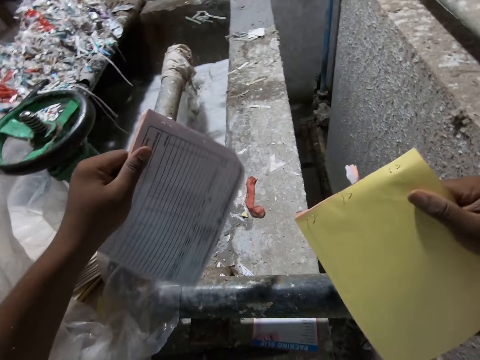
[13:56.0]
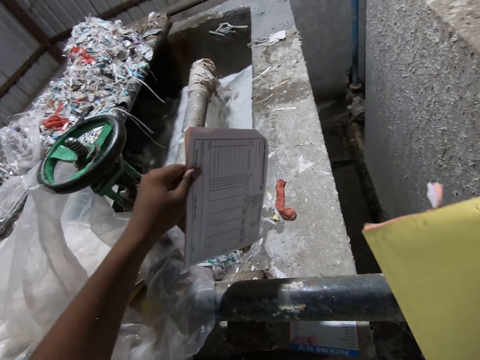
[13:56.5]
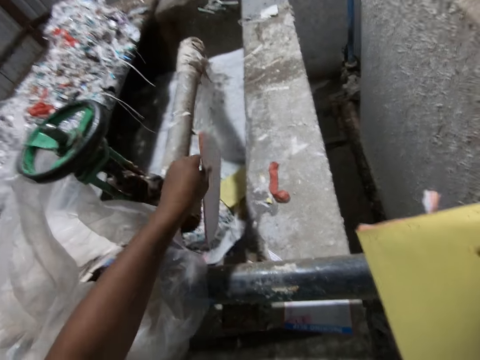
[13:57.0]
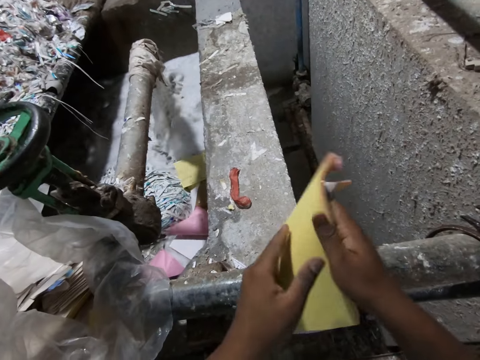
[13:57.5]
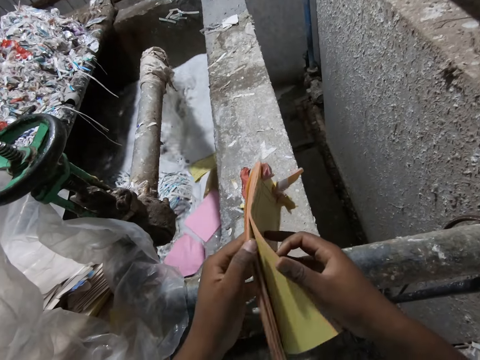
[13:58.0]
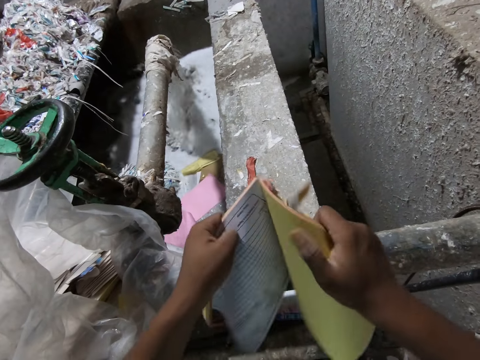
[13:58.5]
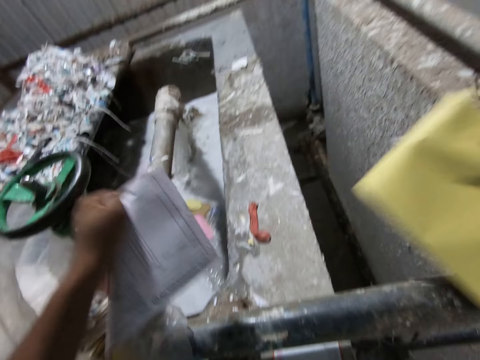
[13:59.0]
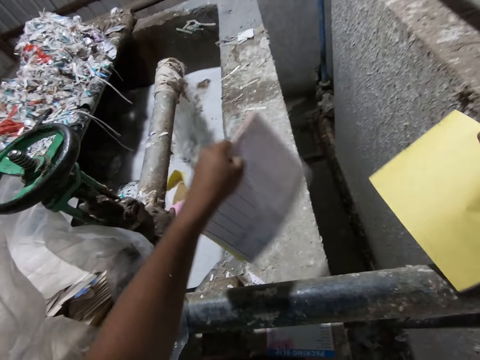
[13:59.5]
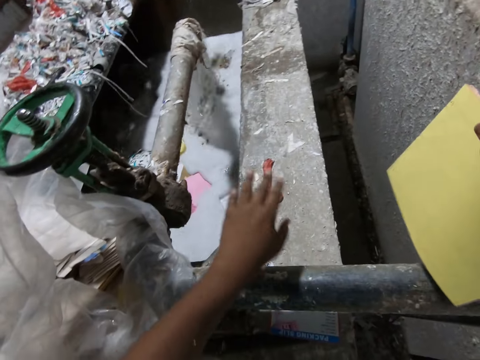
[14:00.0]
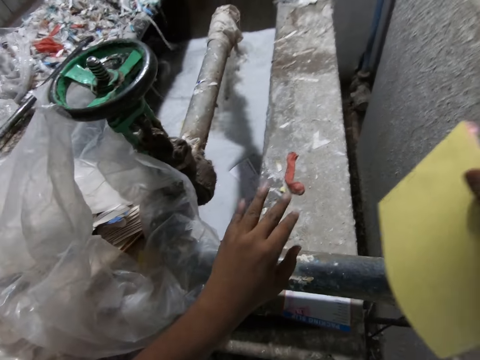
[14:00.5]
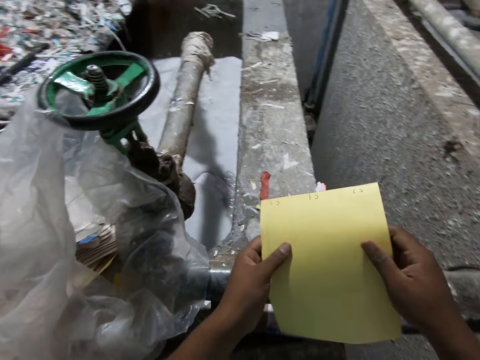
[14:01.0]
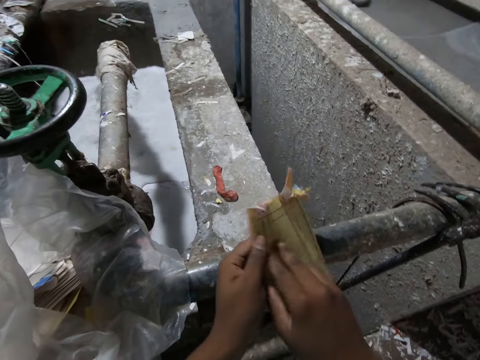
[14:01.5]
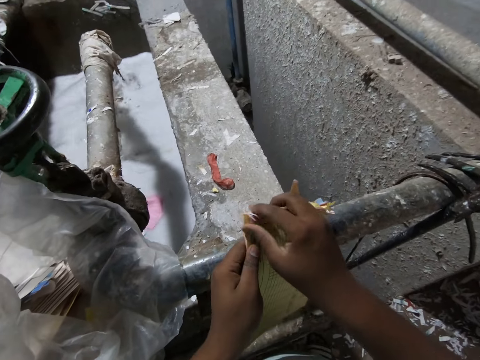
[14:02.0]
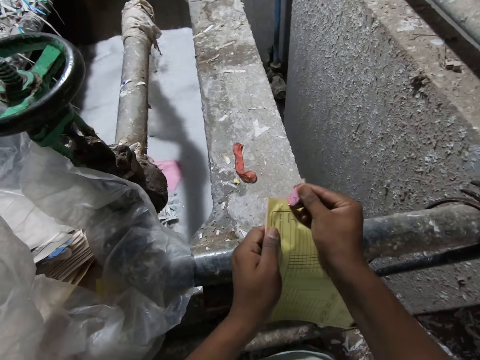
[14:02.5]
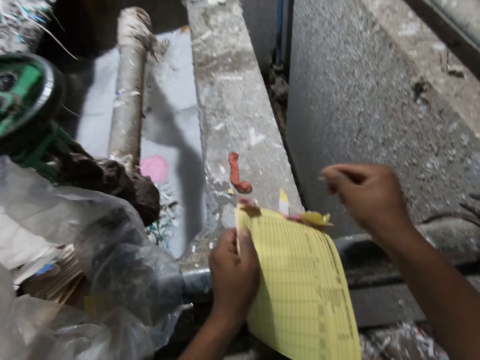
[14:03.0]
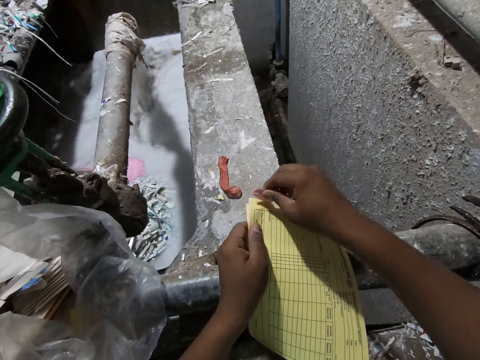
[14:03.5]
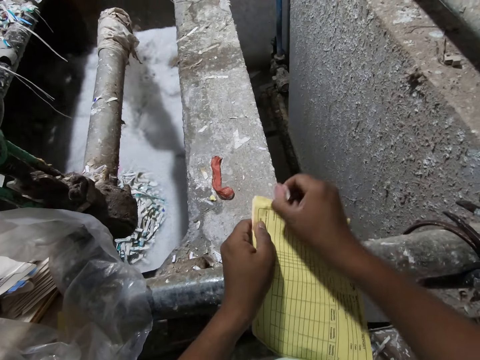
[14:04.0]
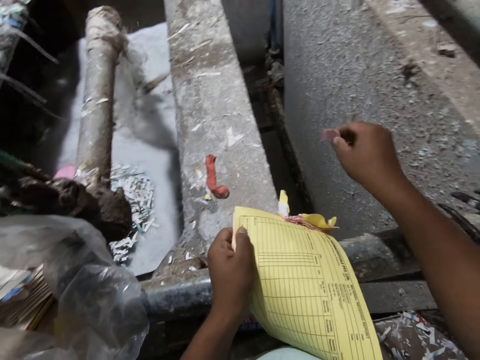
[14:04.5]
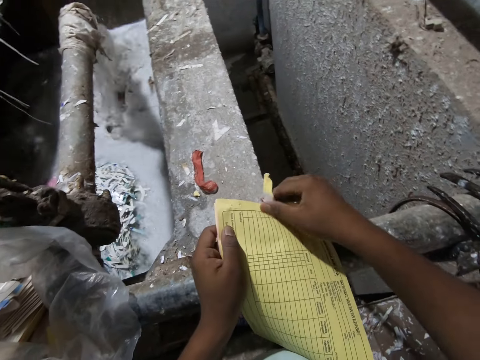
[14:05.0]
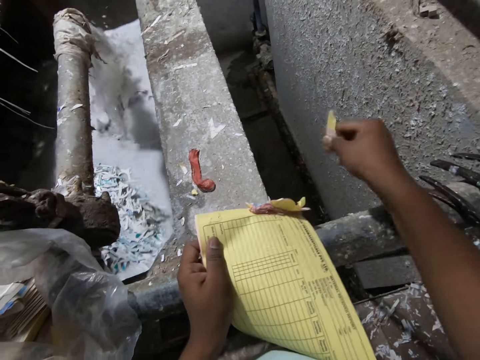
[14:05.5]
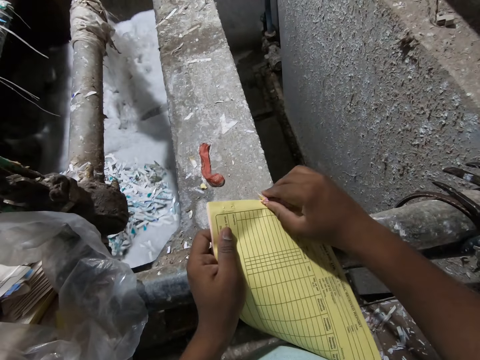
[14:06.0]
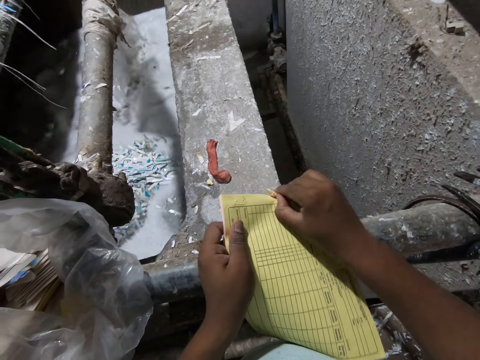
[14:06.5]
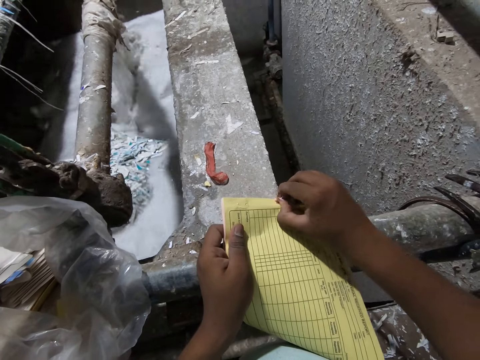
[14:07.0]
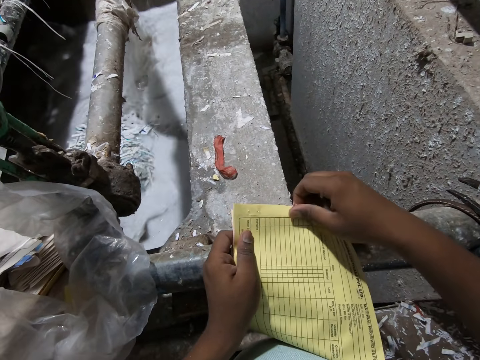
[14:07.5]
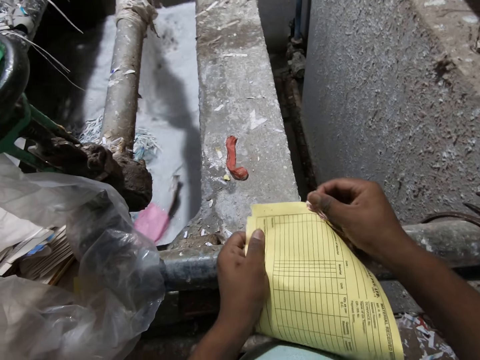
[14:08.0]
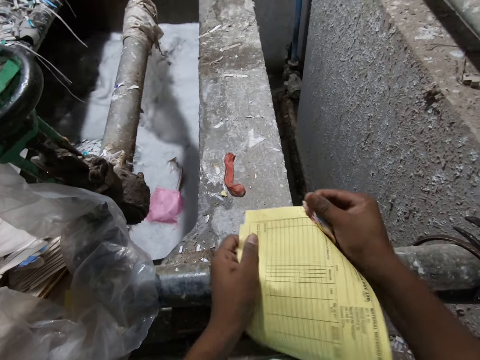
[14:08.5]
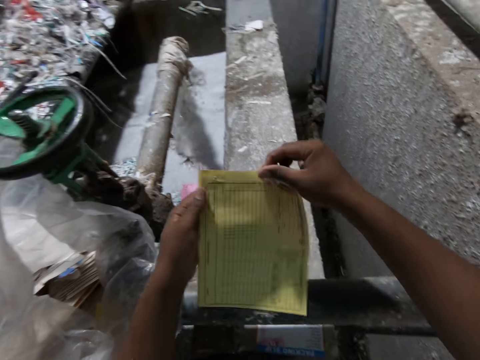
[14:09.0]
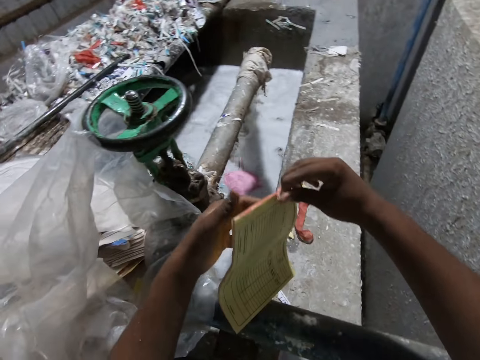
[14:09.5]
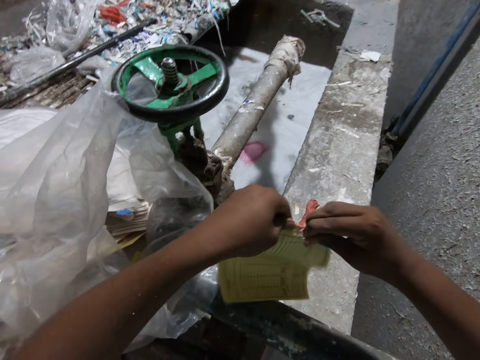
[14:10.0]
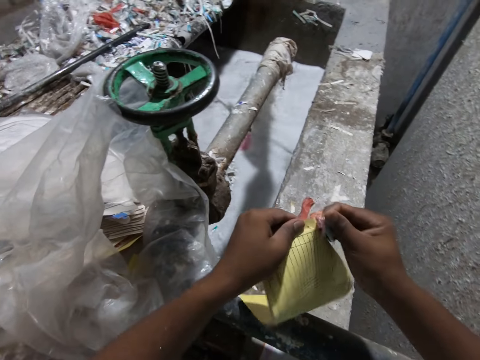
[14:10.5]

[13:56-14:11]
The camera wearer drops the sheets of paper in the egg crates making machine with his left hand. He holds the book or booklet. He tears off sheets of paper from the booklet in his right hand with his left hand. He drops the sheets of paper in the egg crates making machine with his left hand. He holds the booklet with his hands. He passes the booklet from his right hand to his left hand. He tears off a piece of paper from the booklet in his left hand with his right hand. He tears off pieces of paper from the booklet in his left hand with his right hand. He throws the remaining pages away.

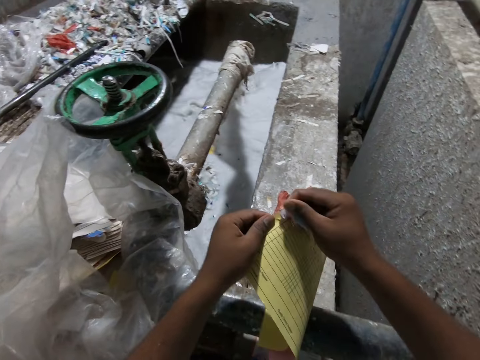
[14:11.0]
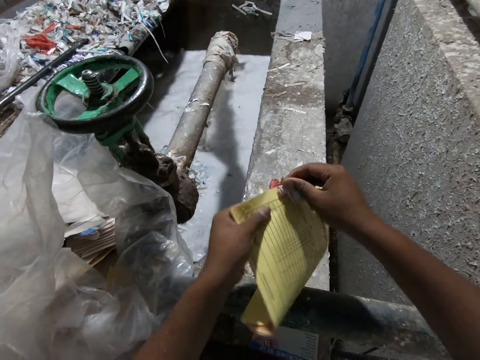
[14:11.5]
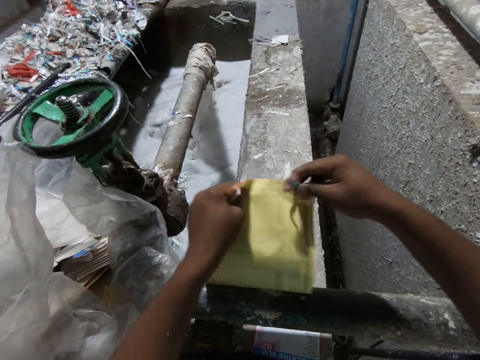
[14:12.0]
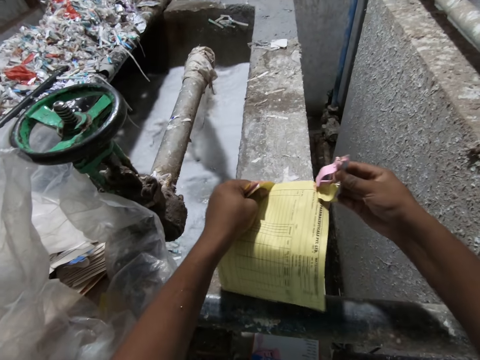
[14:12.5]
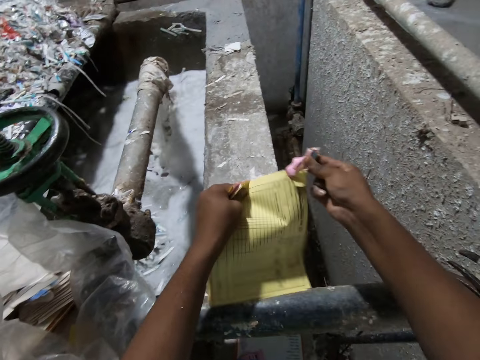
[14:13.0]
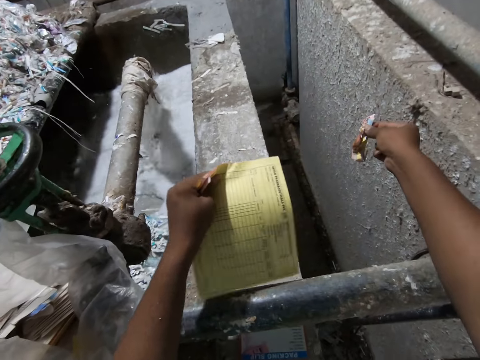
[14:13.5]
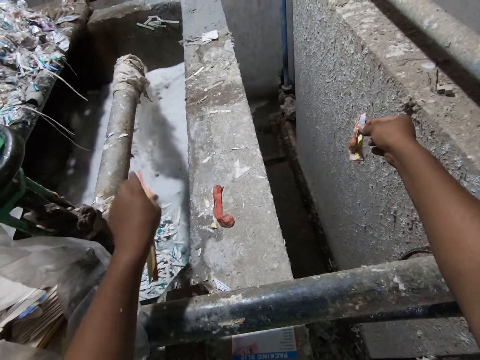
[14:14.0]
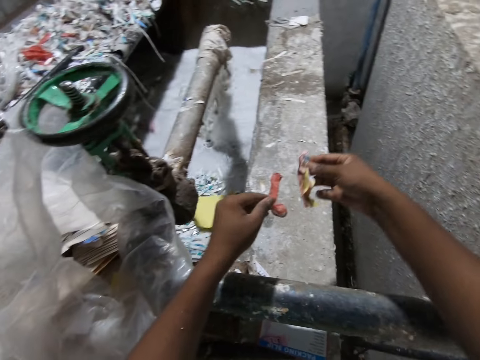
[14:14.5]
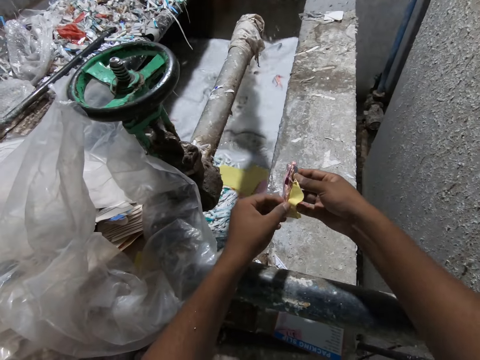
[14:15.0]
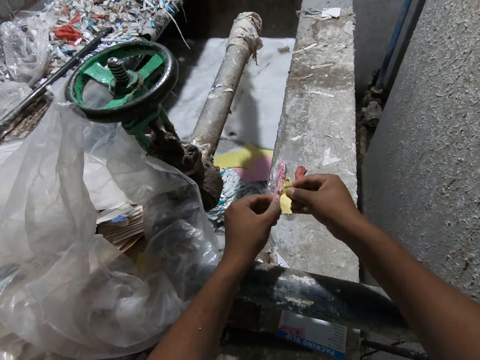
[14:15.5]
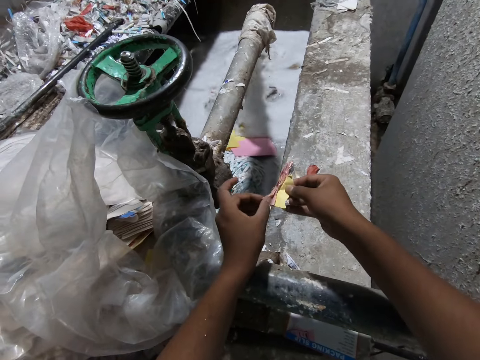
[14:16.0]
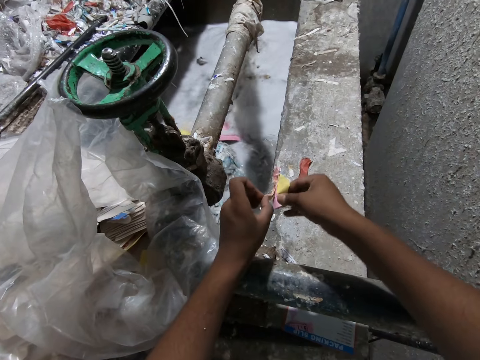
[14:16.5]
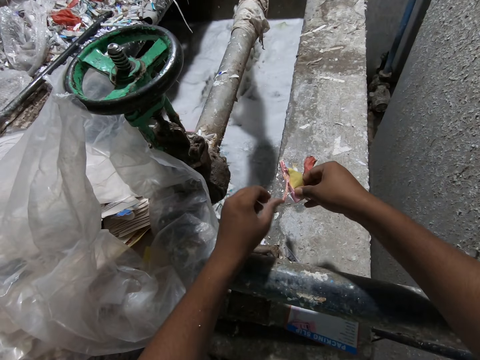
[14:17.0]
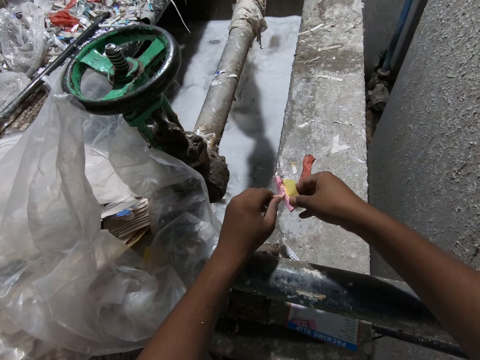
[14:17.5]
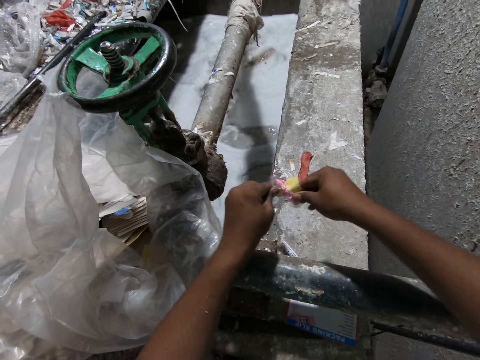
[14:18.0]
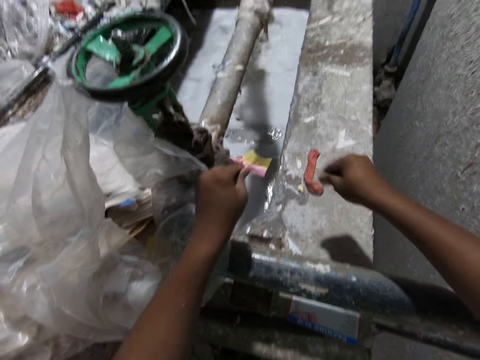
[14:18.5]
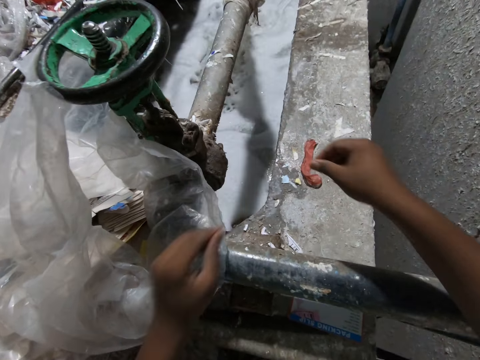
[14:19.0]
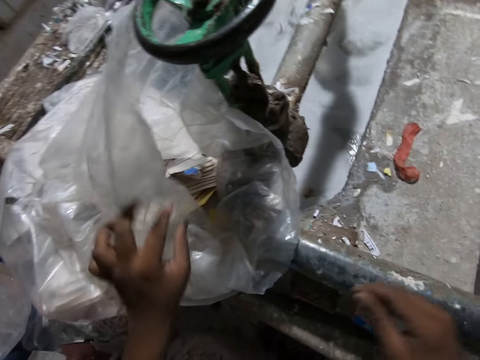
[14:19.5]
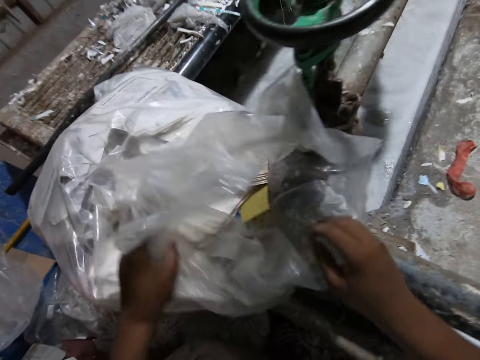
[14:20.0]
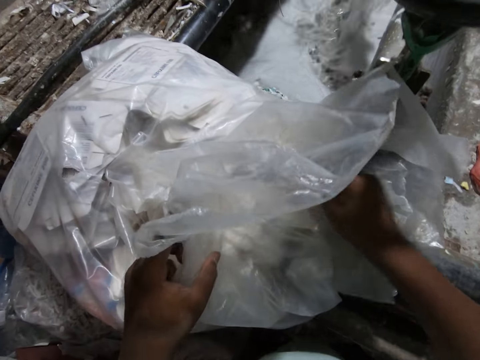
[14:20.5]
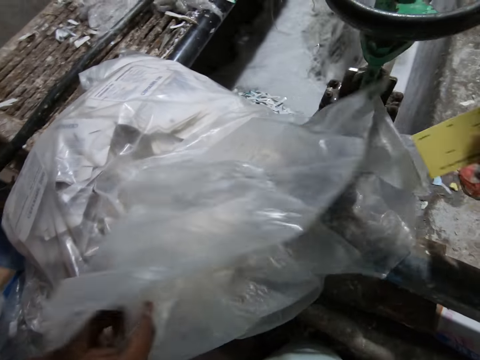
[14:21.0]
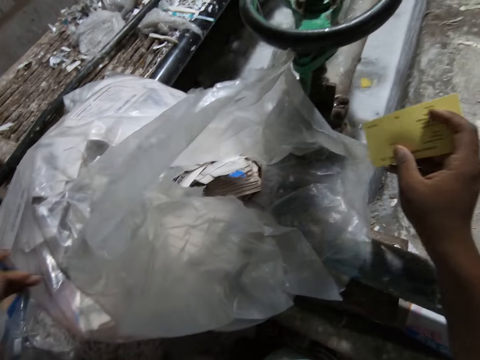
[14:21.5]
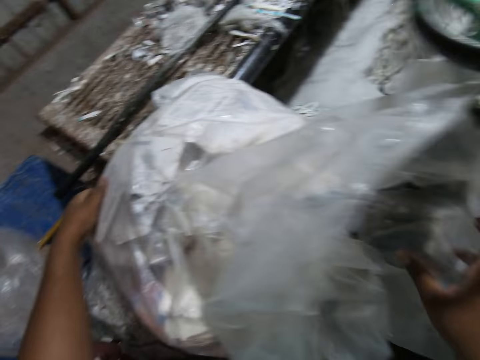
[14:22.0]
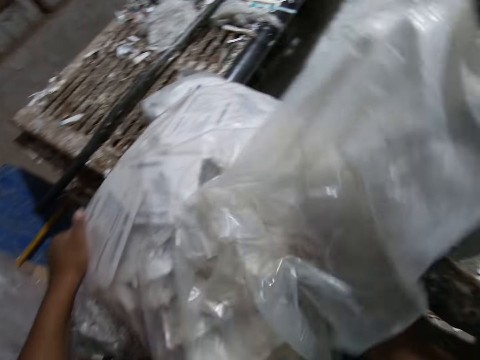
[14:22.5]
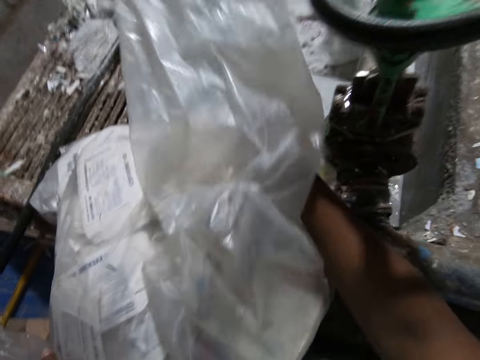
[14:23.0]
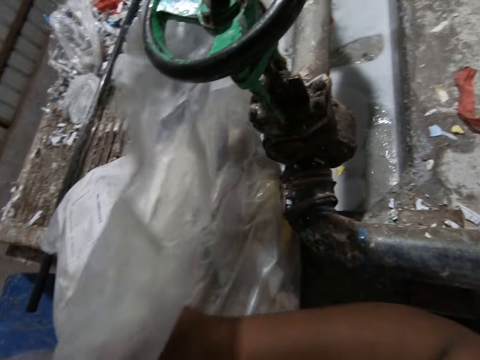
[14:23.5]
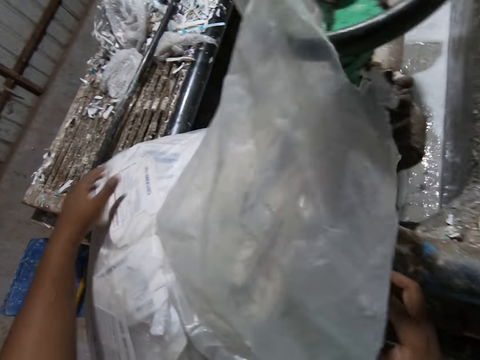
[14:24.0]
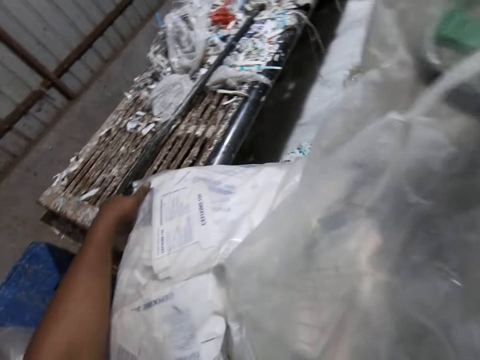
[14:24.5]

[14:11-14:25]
The camera wearer drops the sheets of paper in the egg crates making machine or shredding machine with his left hand. He puts the book on the shredding machine. He passes the piece of paper from his right hand to his left hand. He holds pieces of the pages. He tears off the piece of paper in his hands. He drops the piece of paper in the egg crates making machine with his left hand. He adjusts a cellophane bag of paper or paper bag on the egg crates making machine with his left hand. He holds the paper bag. He picks a piece of paper from the cellophane bag of paper on the egg crates making machine with his right hand. He drops the piece of paper in the egg crates making machine with his right hand. He adjusts the cellophane bag of papers on the egg crates making machine with his hands.
